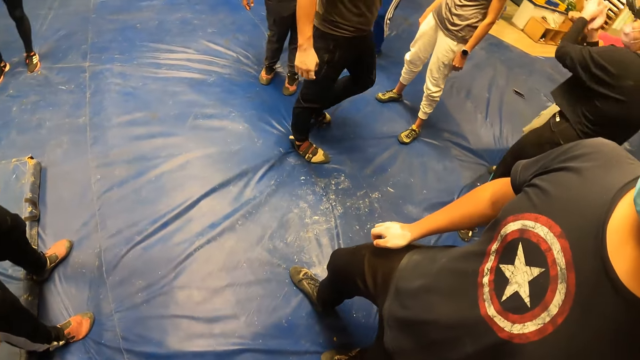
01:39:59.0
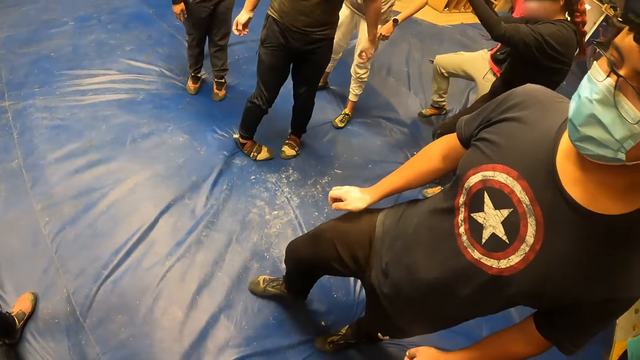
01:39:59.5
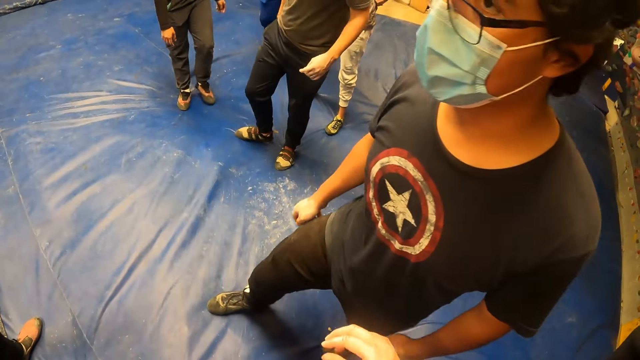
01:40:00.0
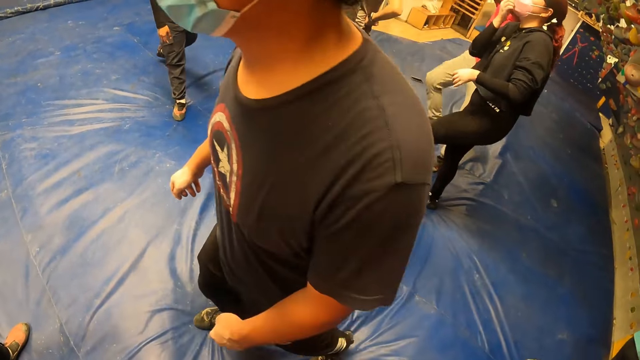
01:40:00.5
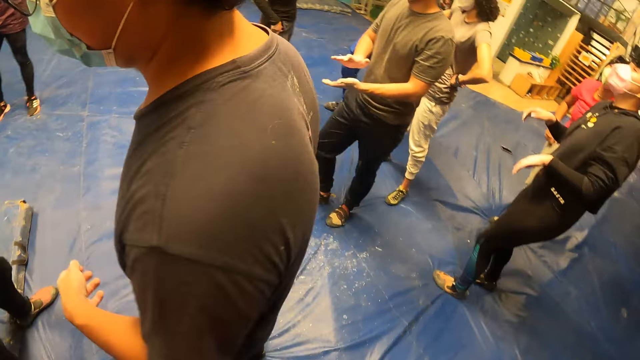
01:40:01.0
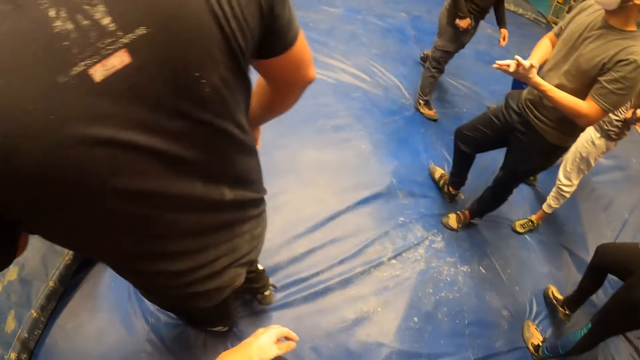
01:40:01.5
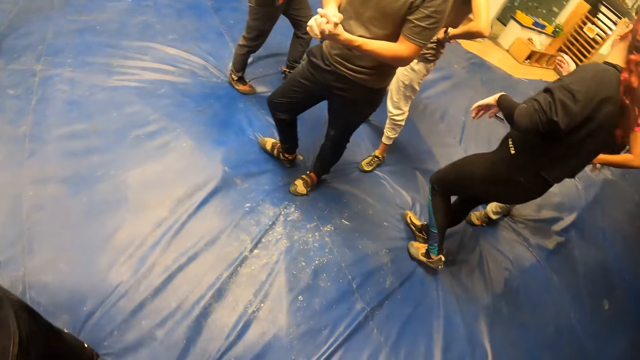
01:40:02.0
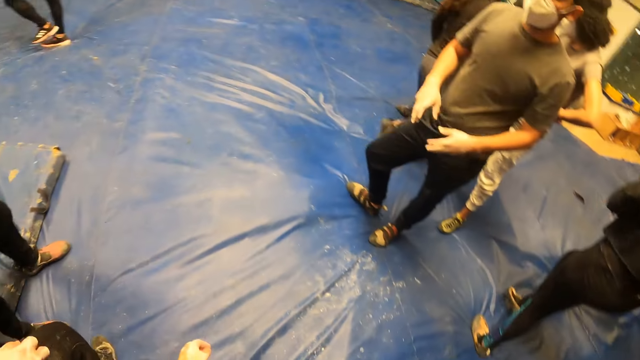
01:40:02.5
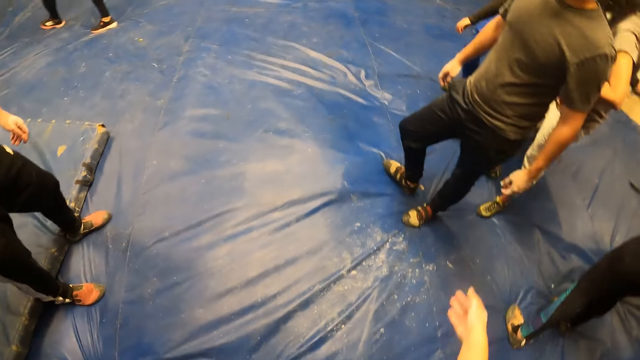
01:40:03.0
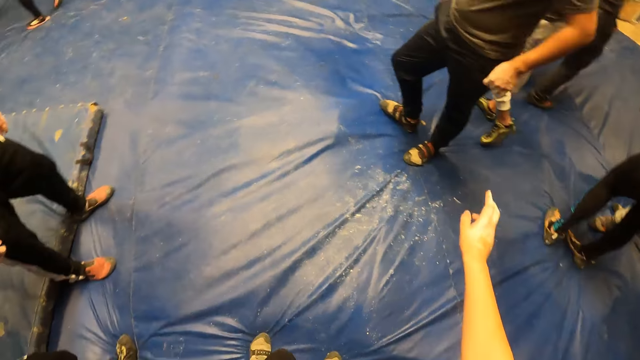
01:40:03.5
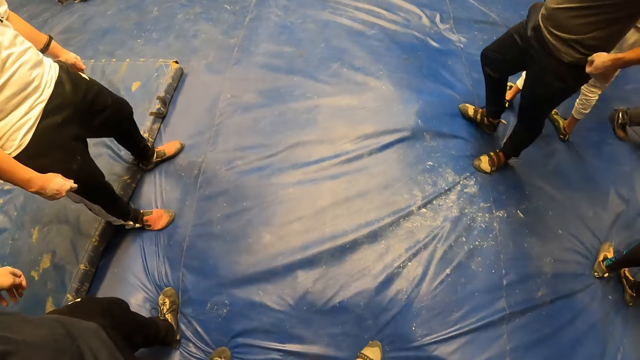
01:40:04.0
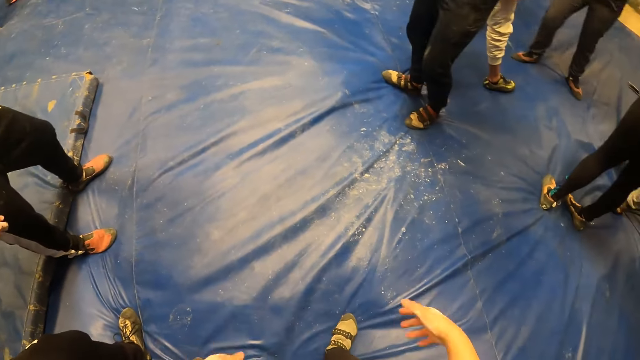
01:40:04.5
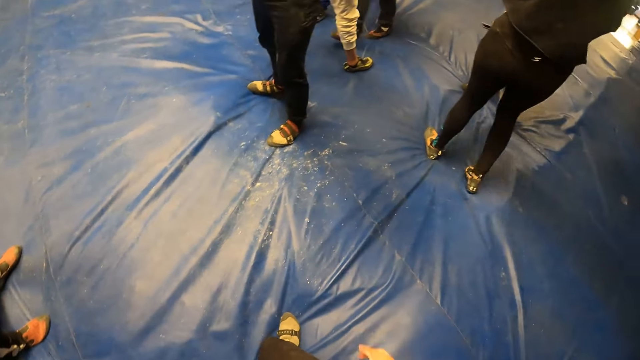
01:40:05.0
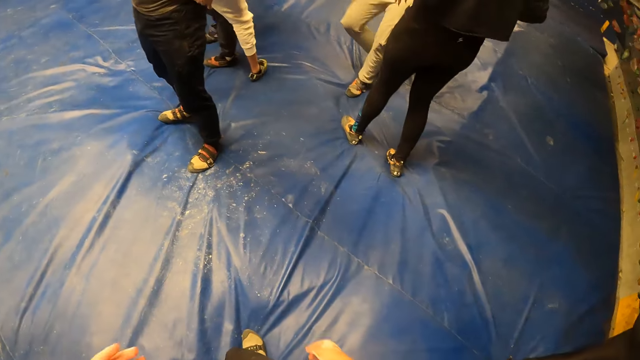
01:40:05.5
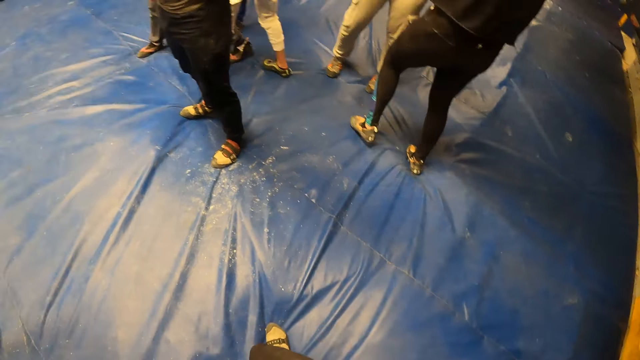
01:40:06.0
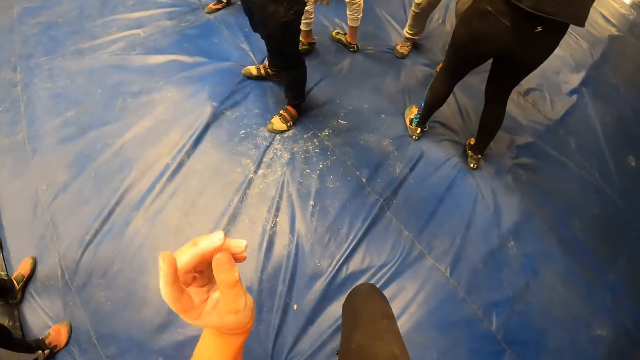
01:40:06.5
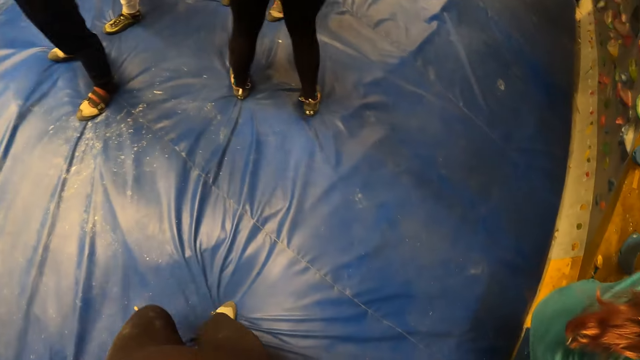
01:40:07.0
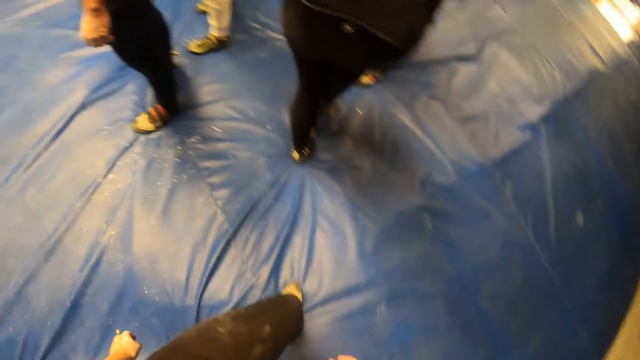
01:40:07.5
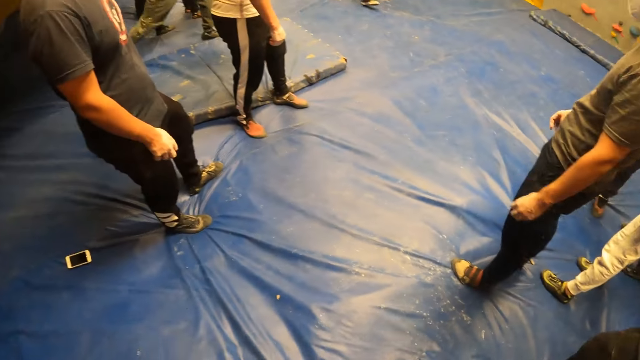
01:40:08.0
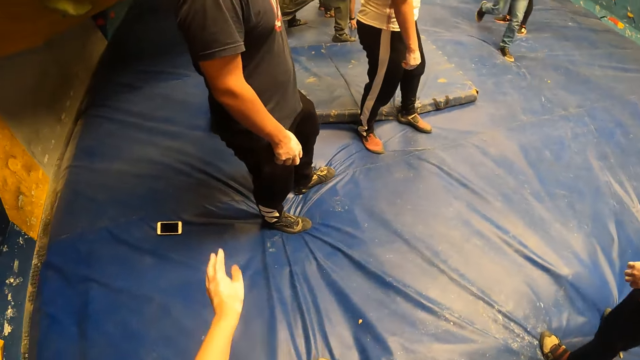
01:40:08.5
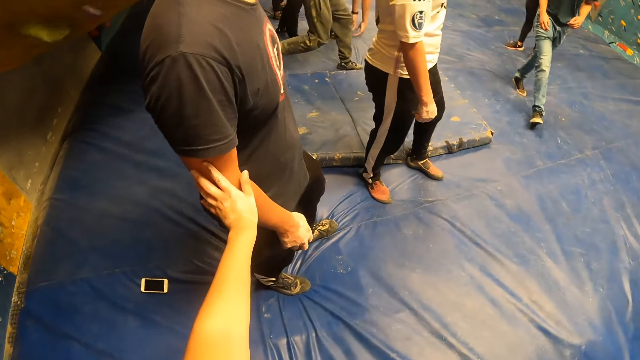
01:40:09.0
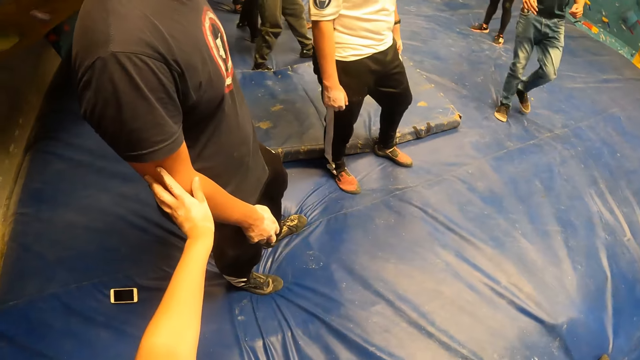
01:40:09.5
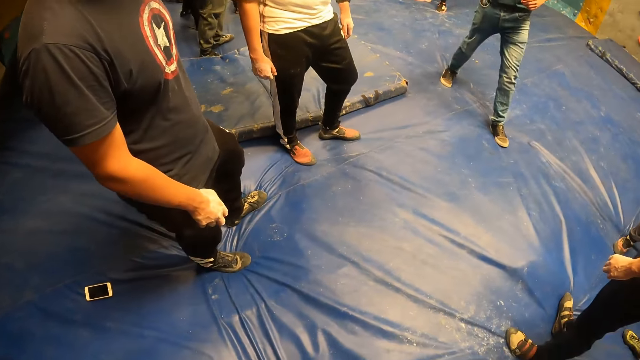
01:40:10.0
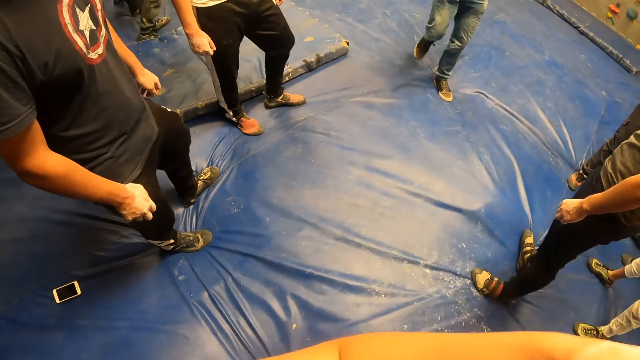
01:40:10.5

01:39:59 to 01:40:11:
The camera wearer flexes his hands. He lifts his hand, looks around the room, lifts his hand, and walks in the room. He interacts with a man. He holds the man.

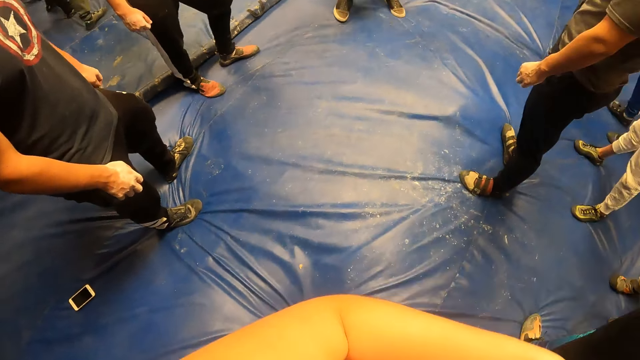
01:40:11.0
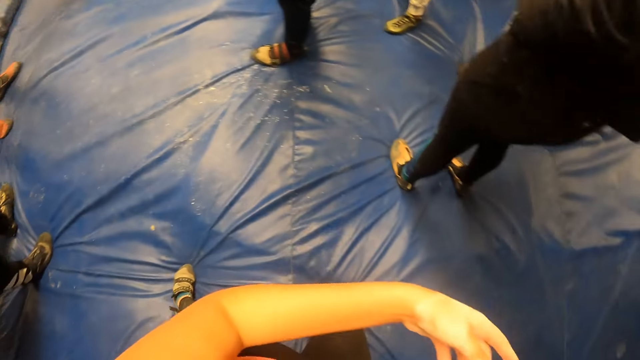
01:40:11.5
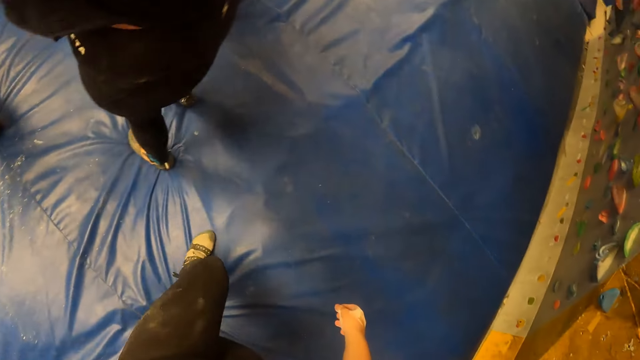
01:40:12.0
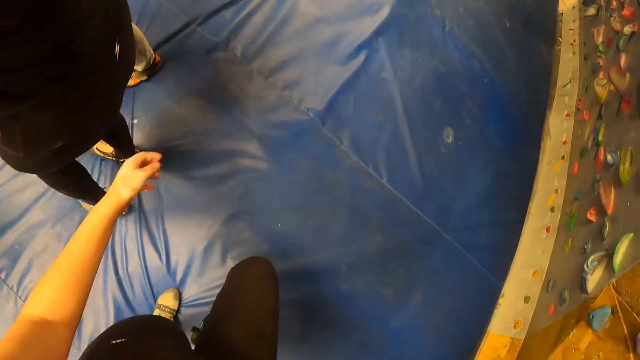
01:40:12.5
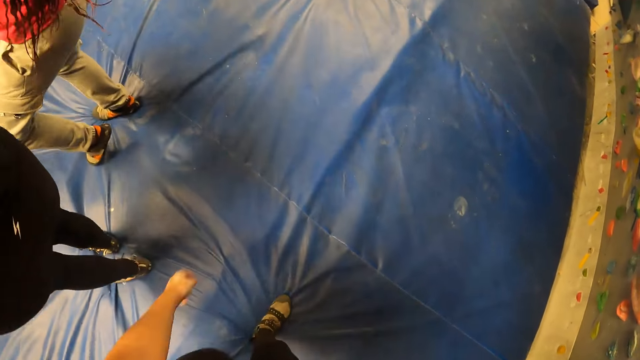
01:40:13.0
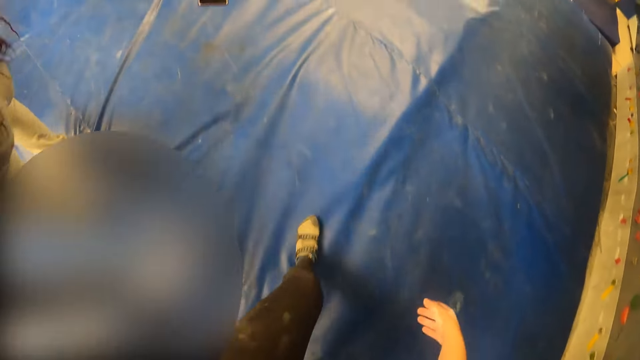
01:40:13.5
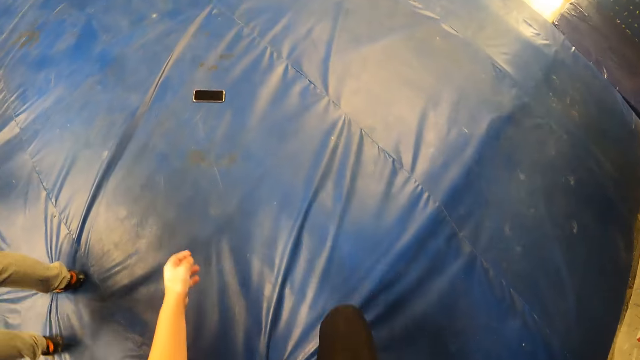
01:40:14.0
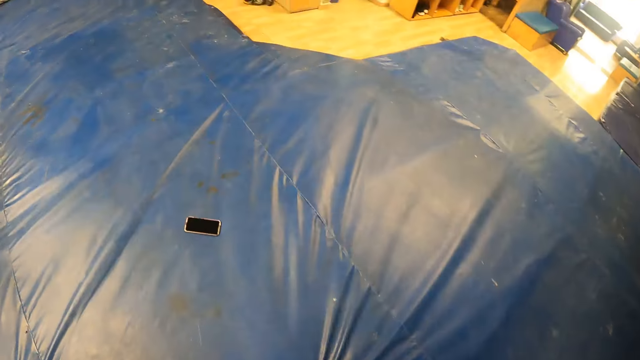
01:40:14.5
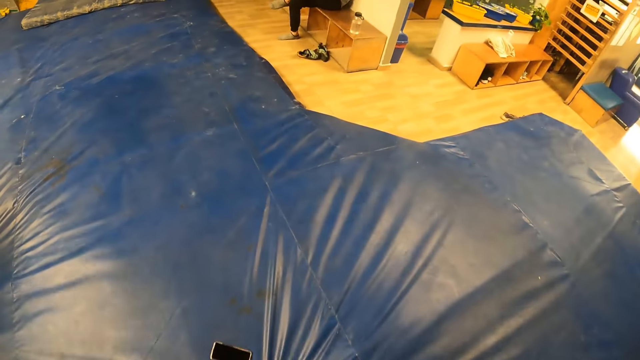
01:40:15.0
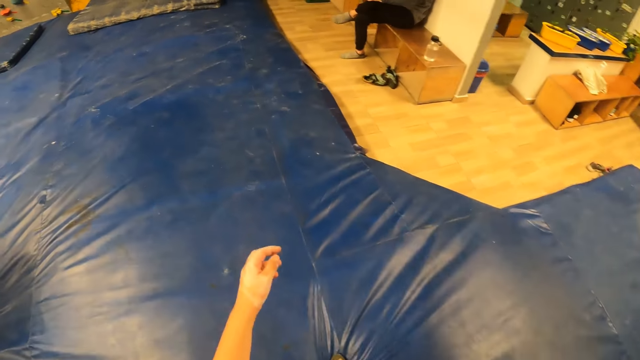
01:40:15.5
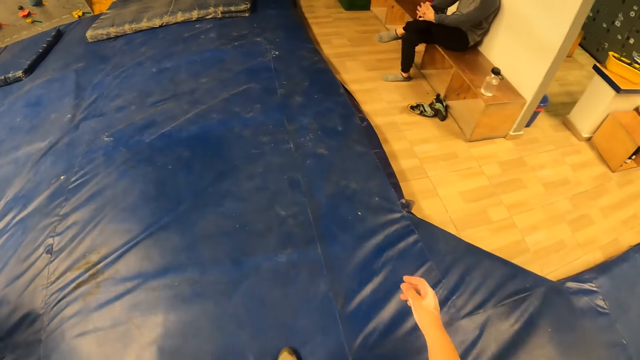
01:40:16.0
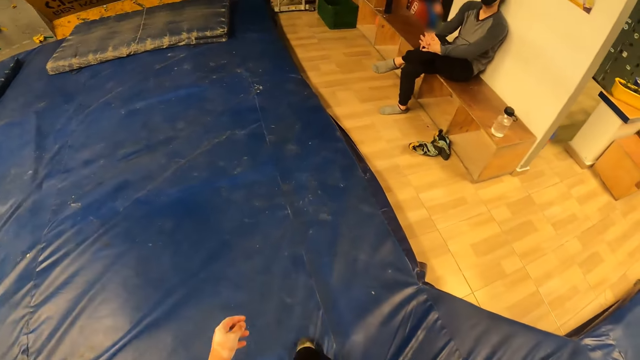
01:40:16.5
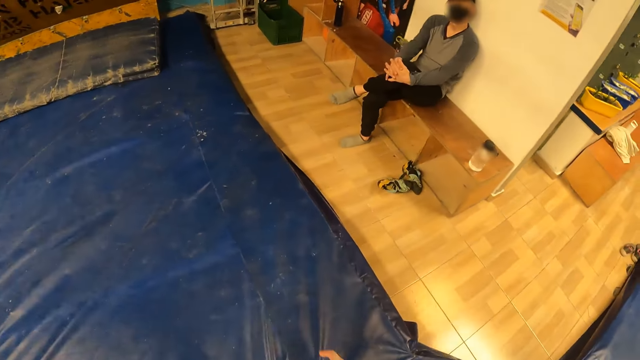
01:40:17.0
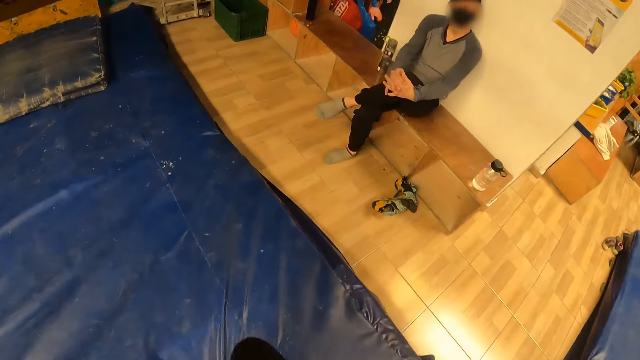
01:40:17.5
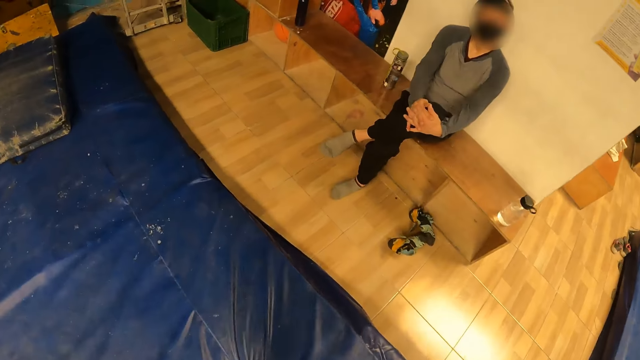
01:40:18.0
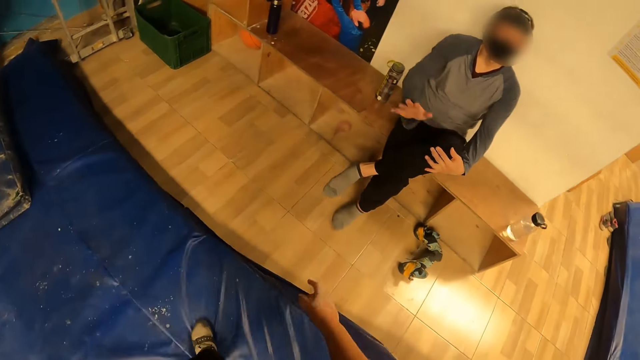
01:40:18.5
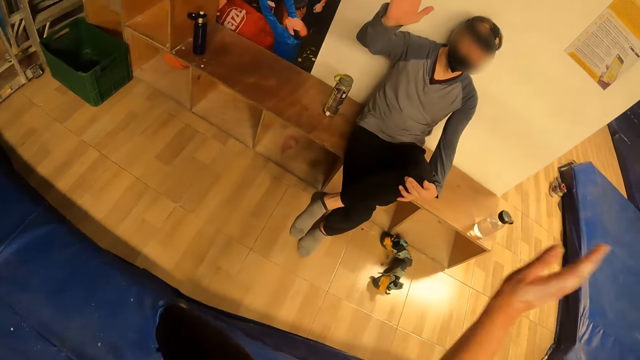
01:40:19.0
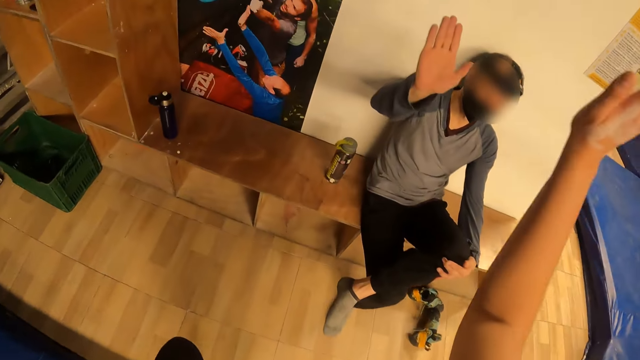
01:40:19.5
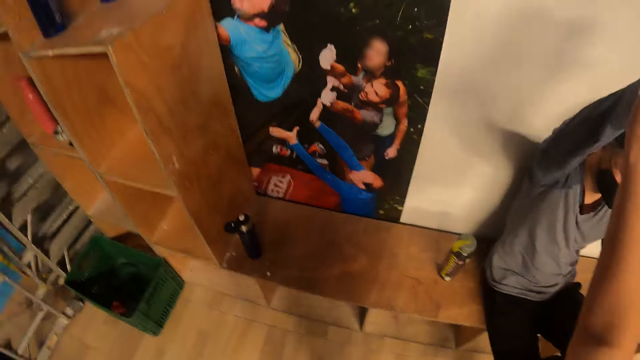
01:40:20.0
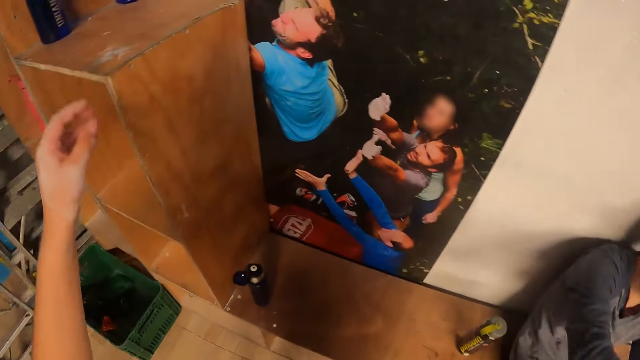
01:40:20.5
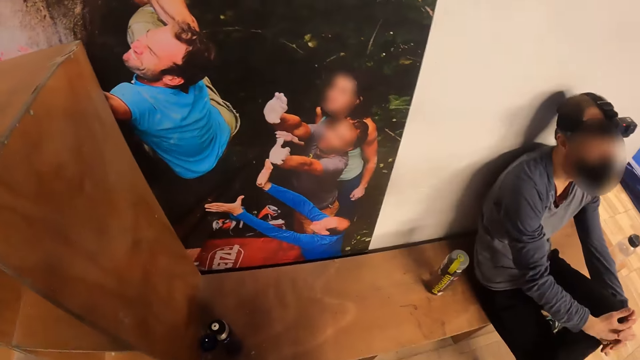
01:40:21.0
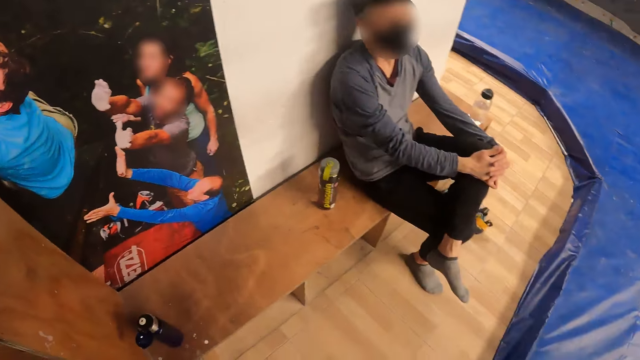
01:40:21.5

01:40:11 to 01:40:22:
The camera wearer lifts his hand and walks in the room. He gives a man a high five with his right hand. He picks up a water bottle from a shelf with his left hand.
